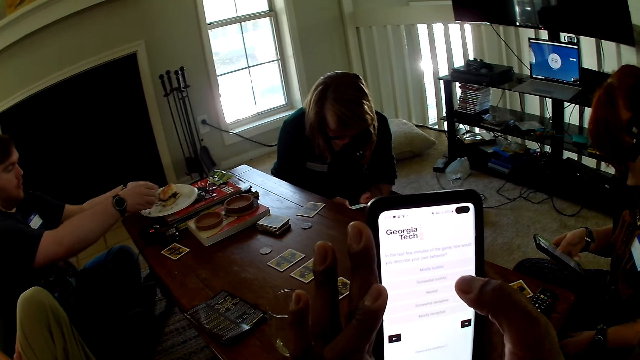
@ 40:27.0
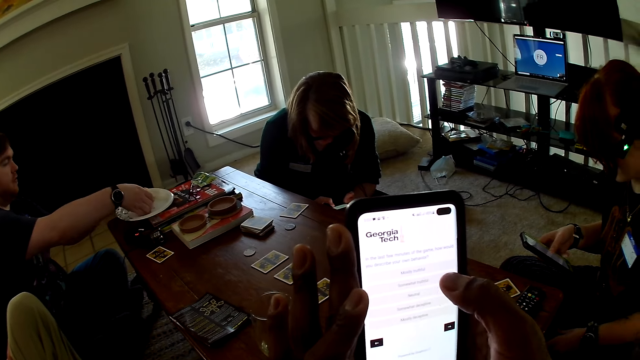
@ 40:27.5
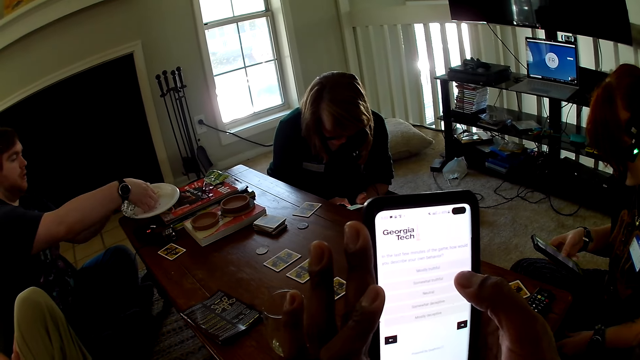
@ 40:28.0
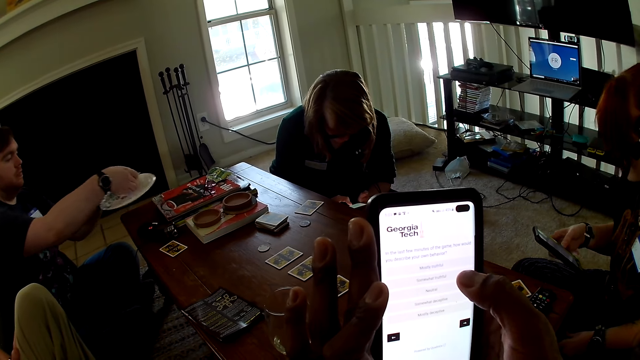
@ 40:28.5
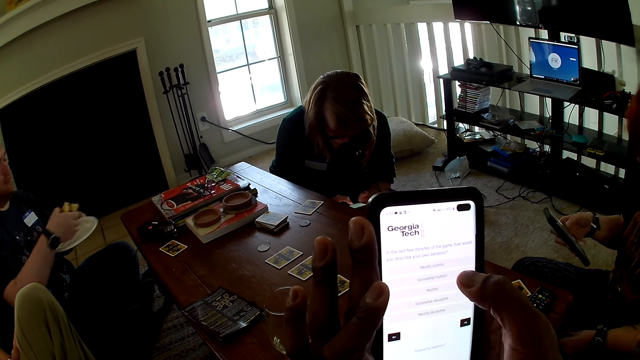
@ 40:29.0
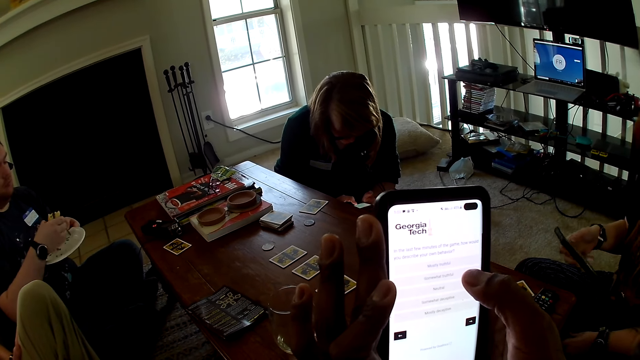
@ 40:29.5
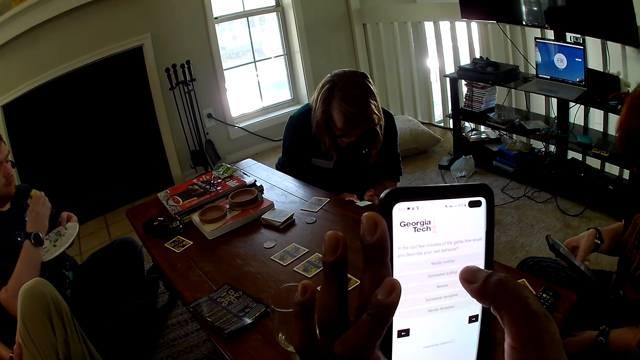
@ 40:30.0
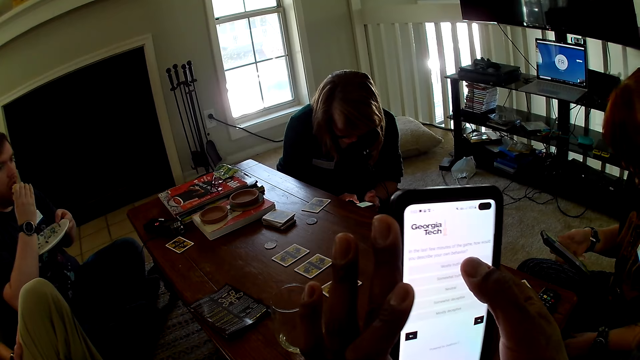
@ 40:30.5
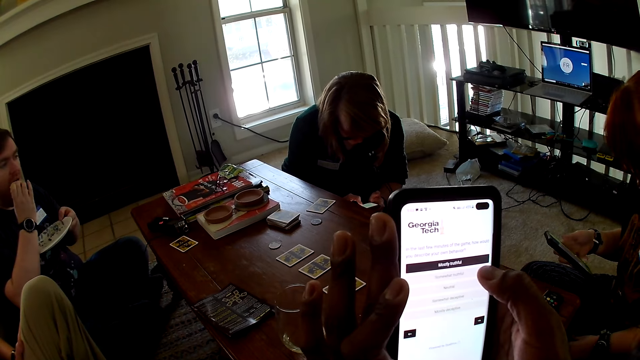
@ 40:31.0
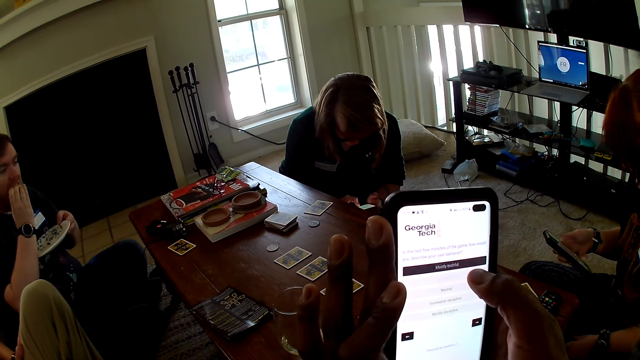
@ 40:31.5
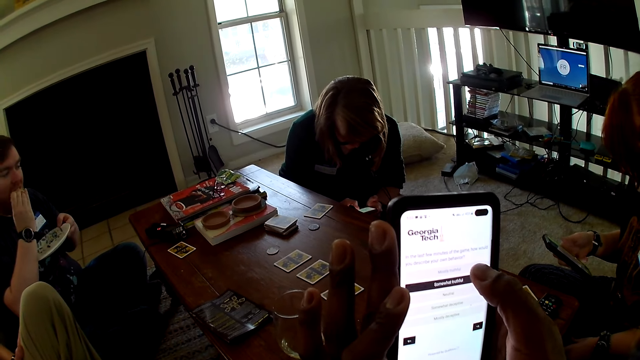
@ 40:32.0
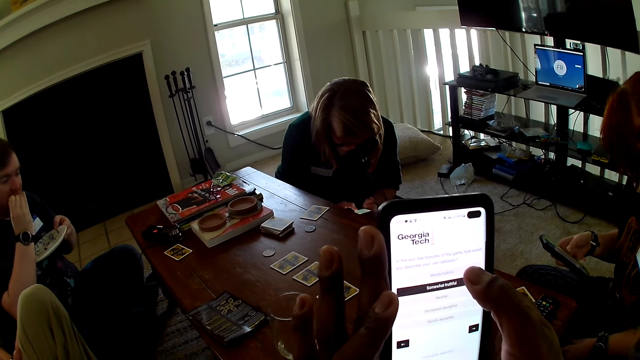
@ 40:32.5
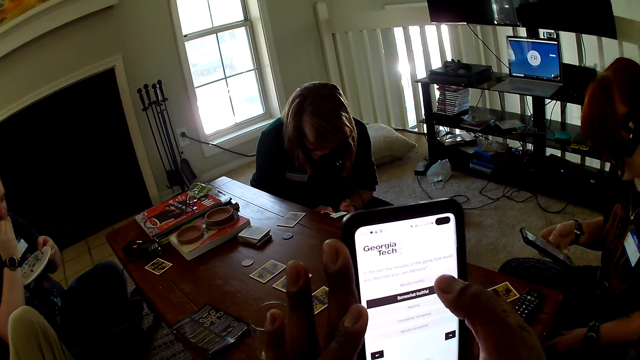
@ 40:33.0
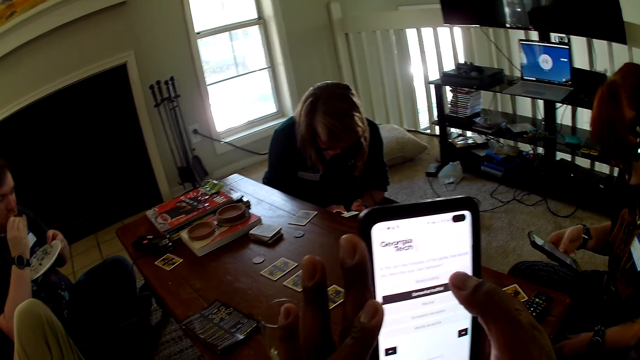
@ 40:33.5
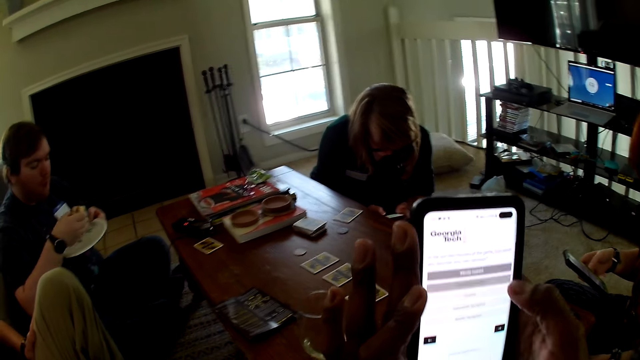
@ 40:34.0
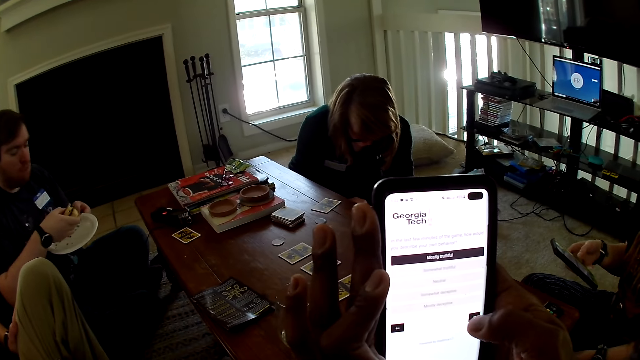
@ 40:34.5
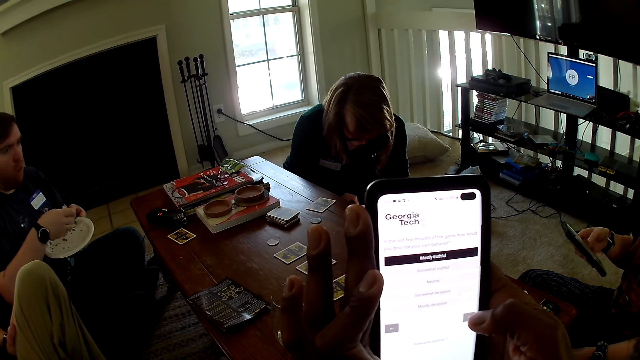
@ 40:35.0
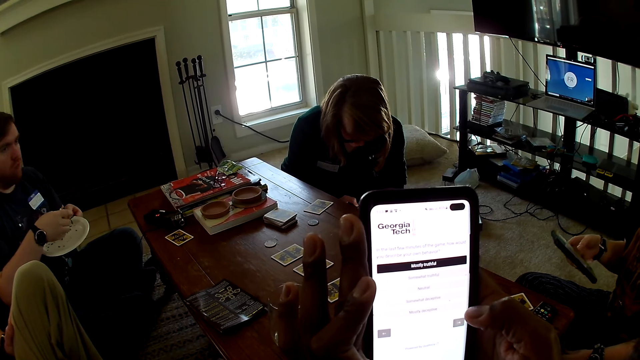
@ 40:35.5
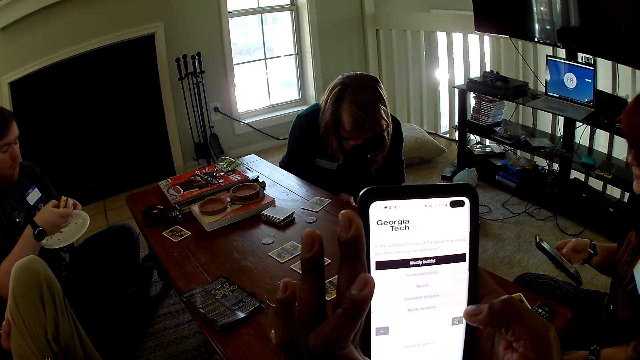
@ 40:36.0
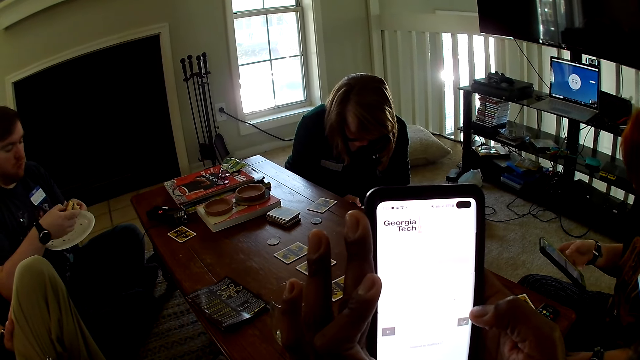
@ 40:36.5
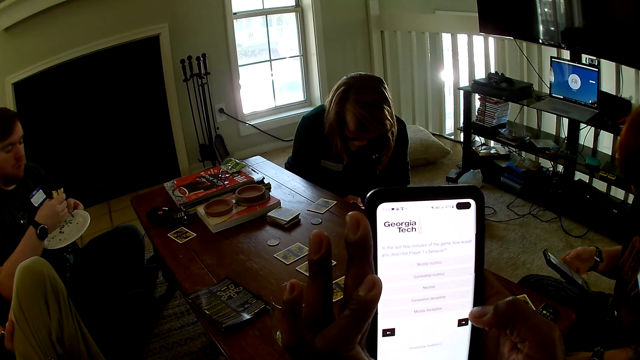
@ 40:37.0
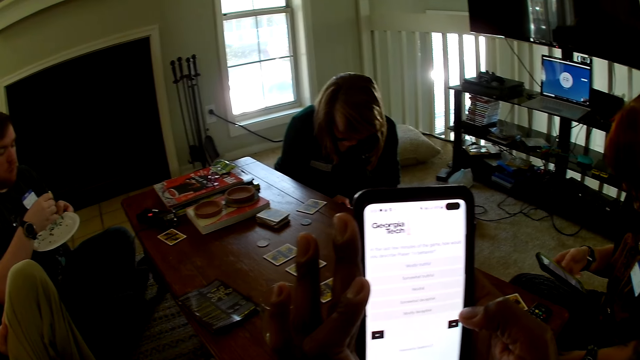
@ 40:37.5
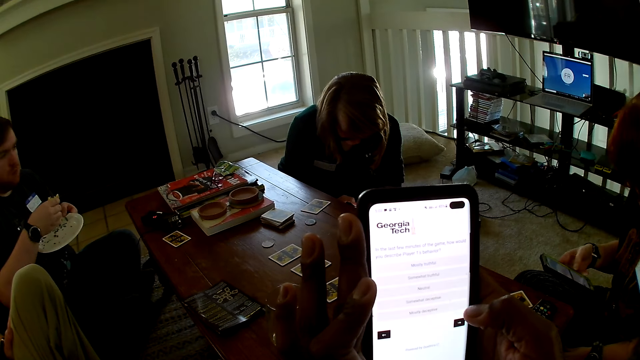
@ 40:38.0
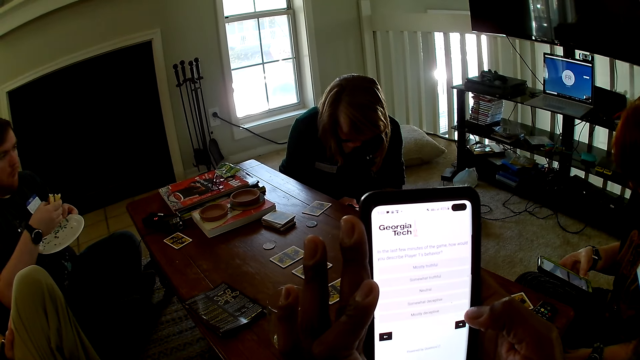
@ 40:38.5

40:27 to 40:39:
A man moves the plate. The man eats a snack. The camera wearer operates the phone.

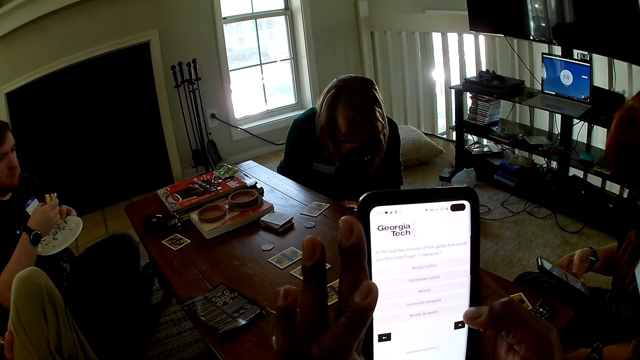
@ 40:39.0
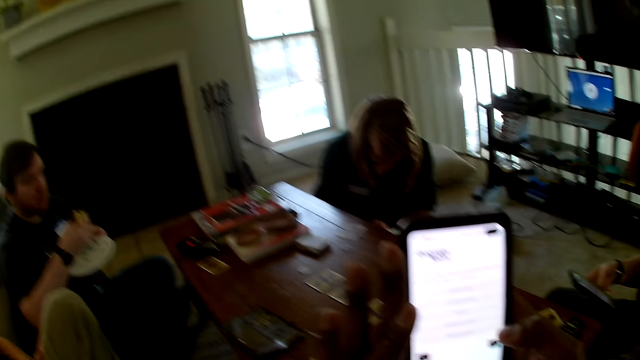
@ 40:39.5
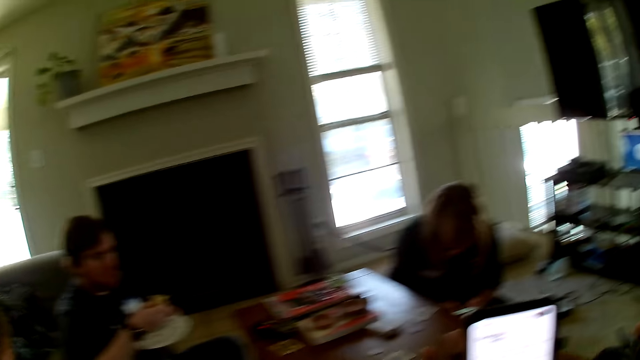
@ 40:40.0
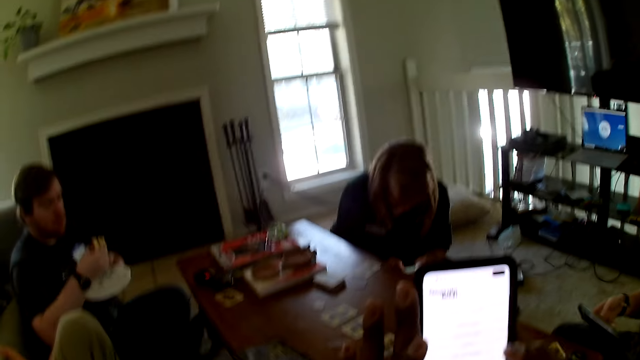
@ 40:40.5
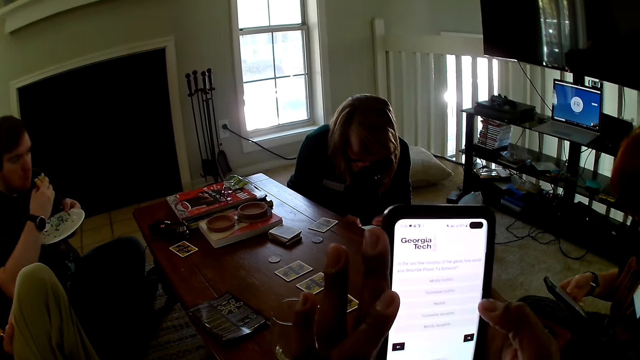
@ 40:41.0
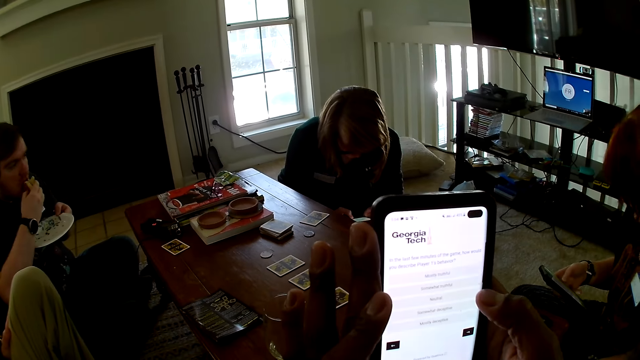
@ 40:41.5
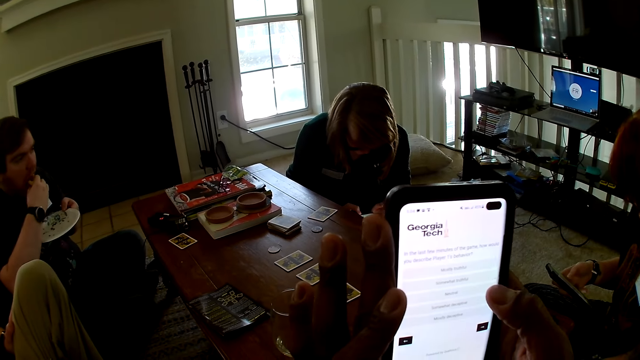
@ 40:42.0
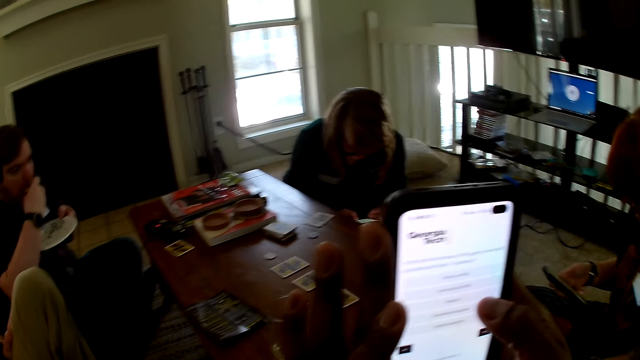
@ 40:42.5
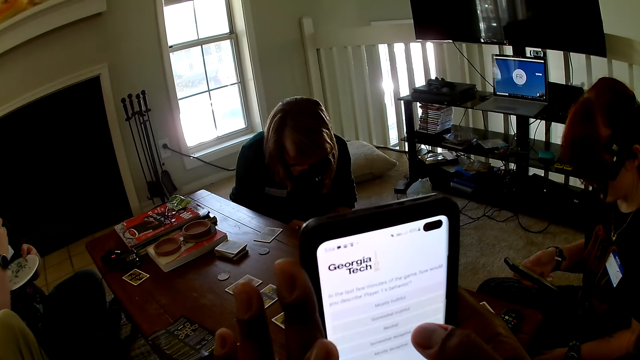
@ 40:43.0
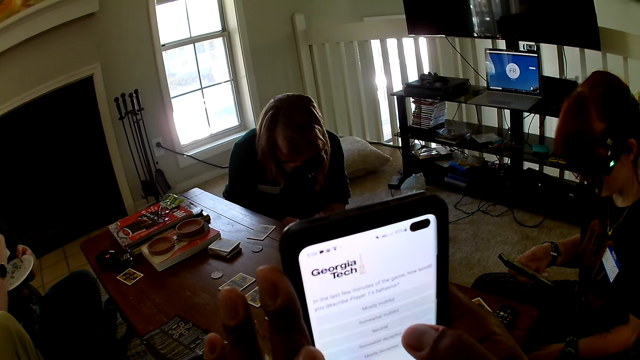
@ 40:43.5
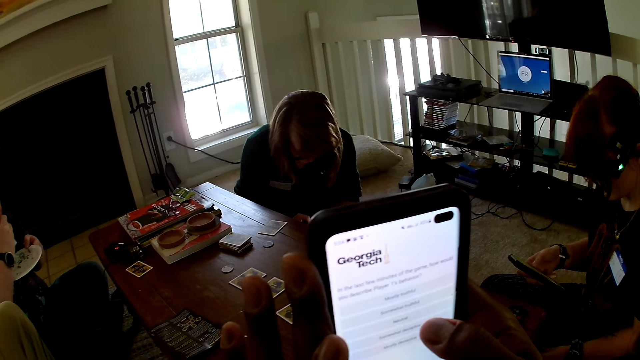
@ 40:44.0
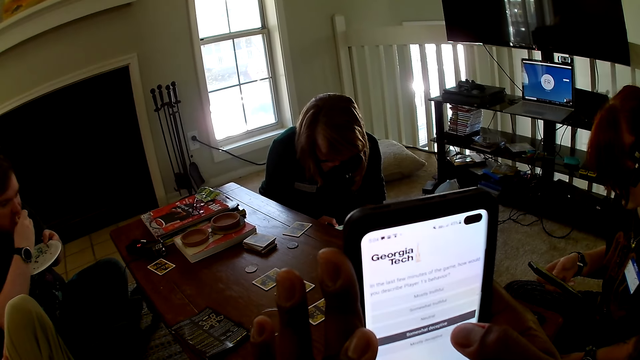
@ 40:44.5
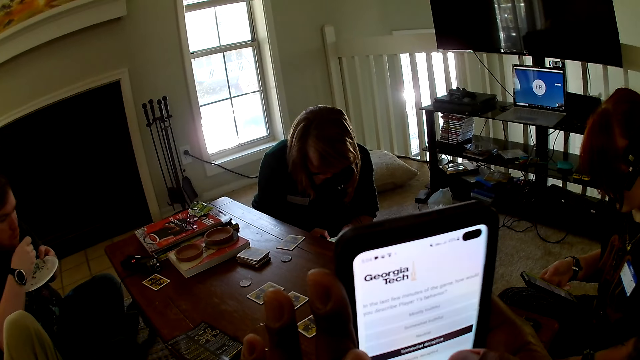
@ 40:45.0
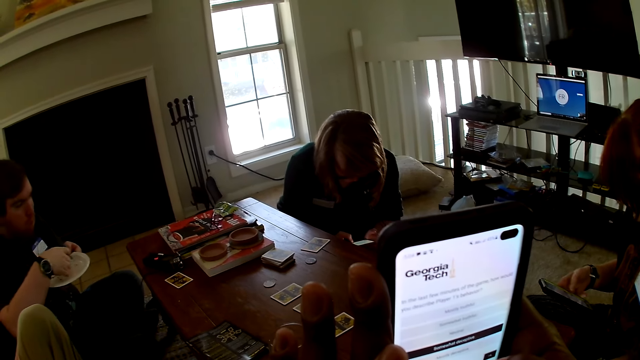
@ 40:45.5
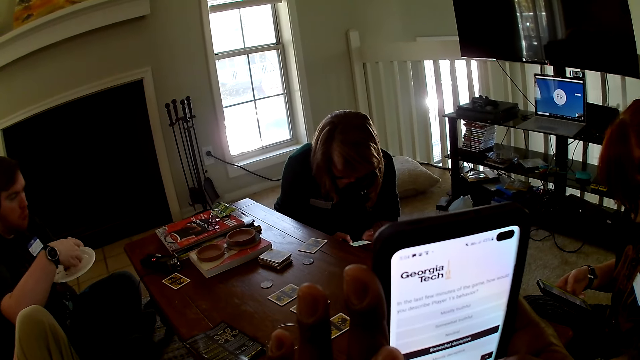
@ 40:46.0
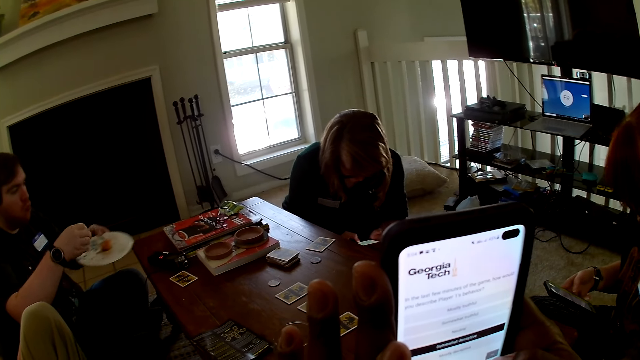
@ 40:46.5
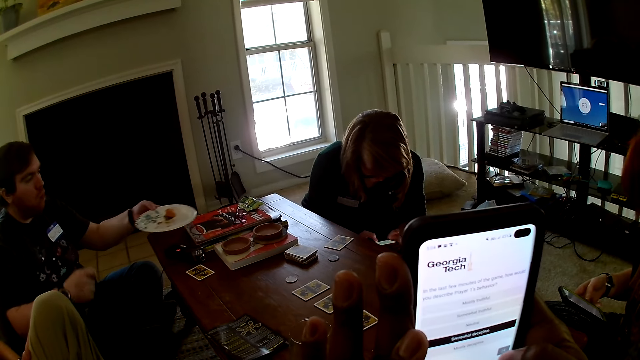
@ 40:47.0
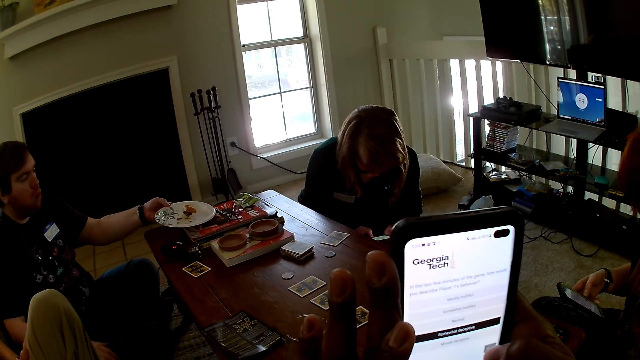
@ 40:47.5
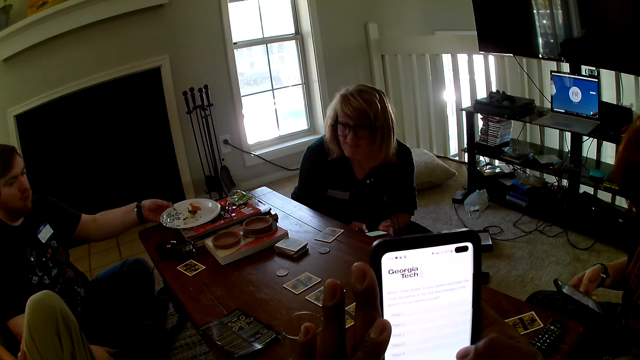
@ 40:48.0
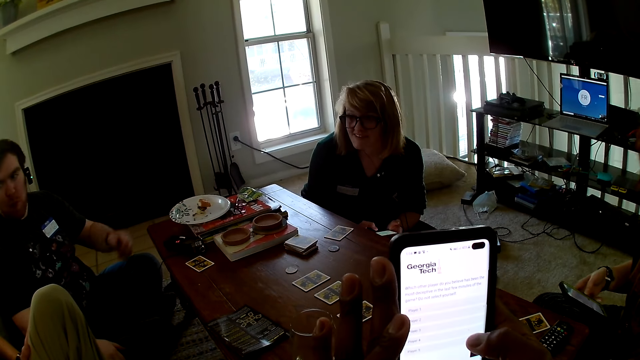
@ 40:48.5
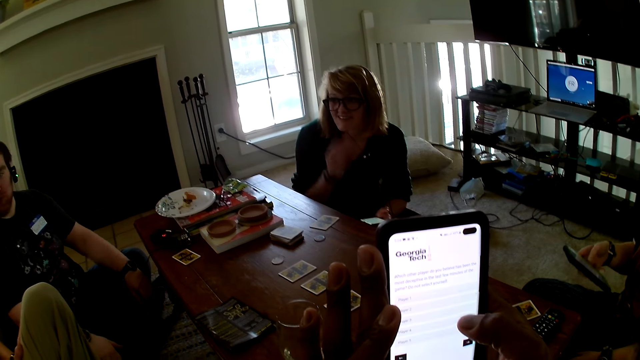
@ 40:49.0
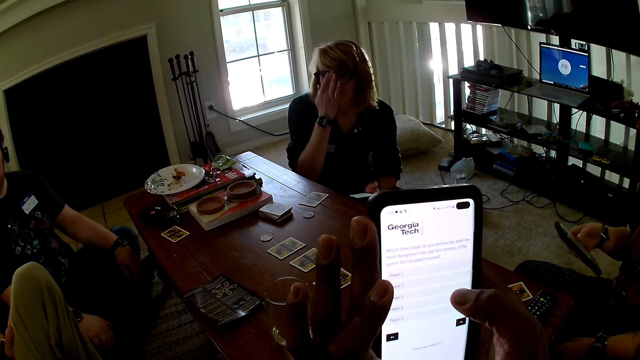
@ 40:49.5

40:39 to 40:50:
A man eats the burger. The man places the plate on the table.
